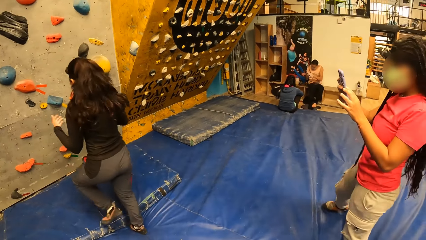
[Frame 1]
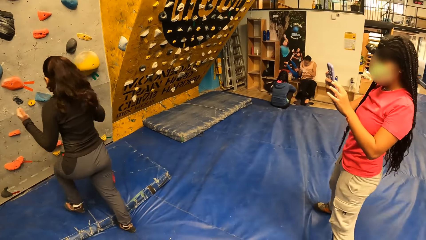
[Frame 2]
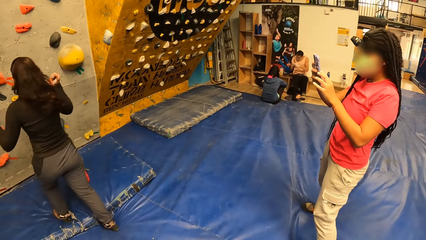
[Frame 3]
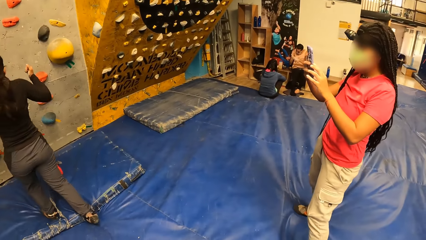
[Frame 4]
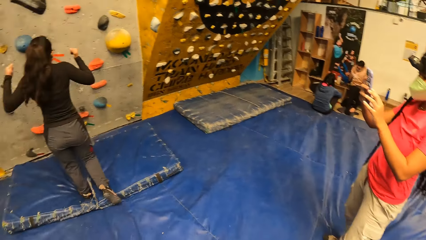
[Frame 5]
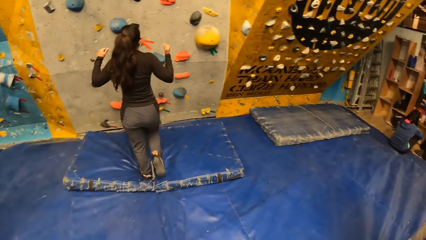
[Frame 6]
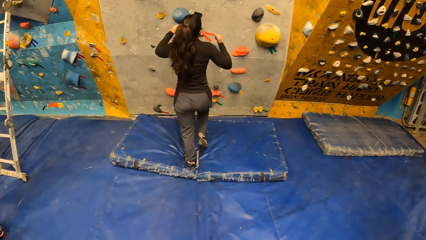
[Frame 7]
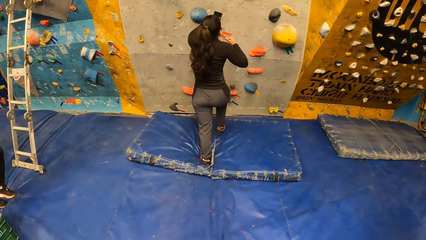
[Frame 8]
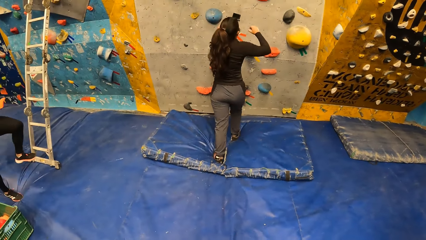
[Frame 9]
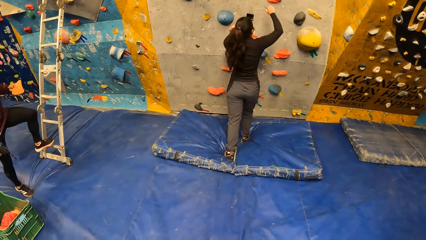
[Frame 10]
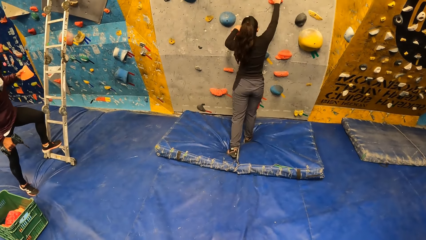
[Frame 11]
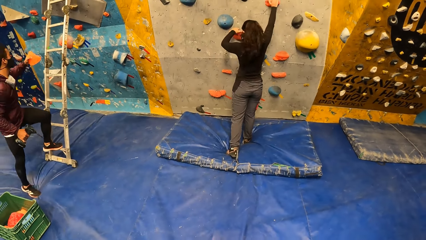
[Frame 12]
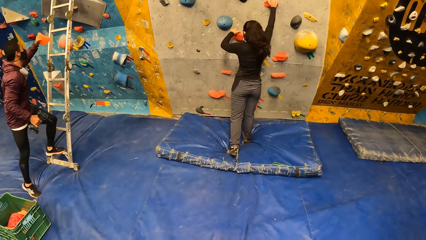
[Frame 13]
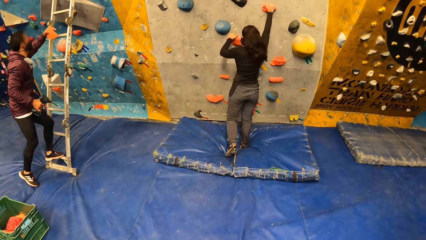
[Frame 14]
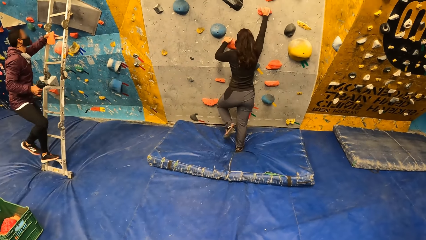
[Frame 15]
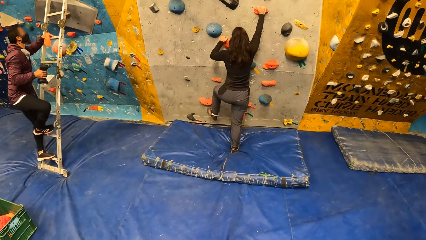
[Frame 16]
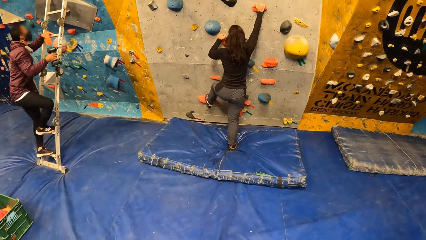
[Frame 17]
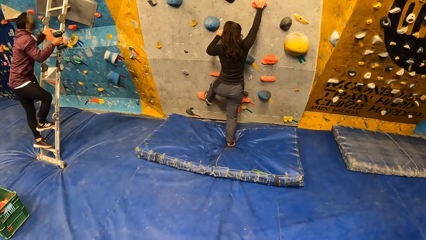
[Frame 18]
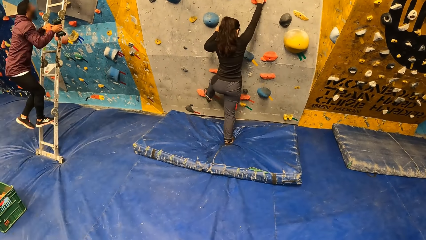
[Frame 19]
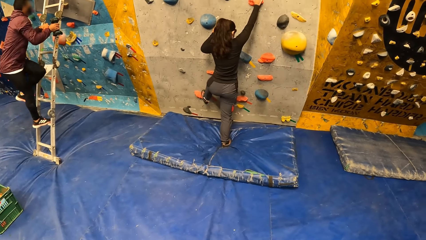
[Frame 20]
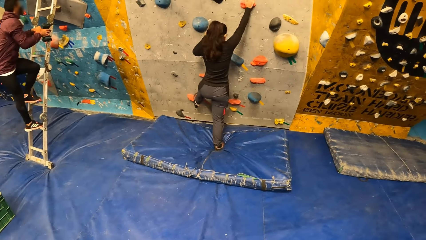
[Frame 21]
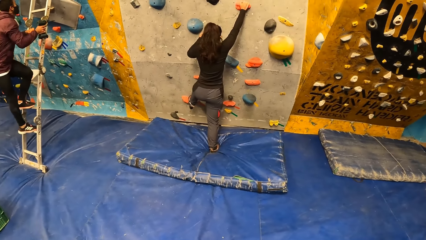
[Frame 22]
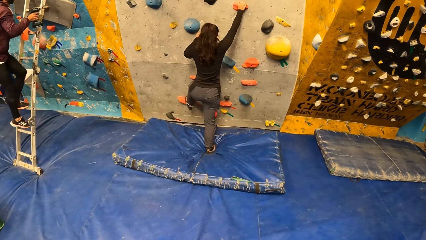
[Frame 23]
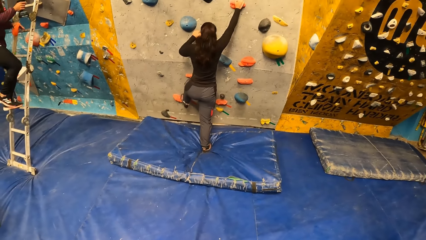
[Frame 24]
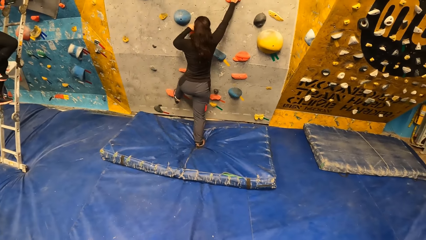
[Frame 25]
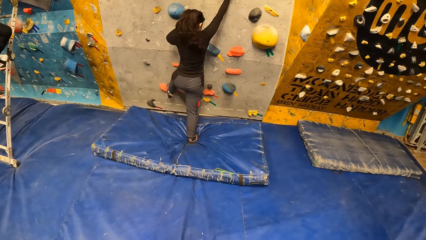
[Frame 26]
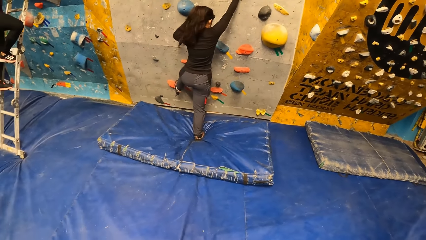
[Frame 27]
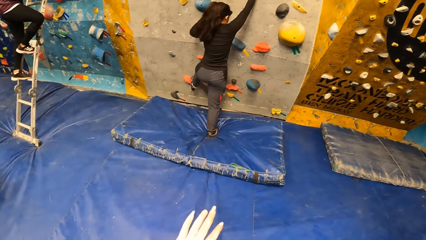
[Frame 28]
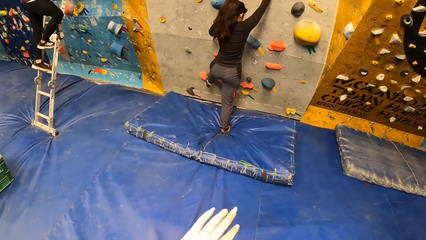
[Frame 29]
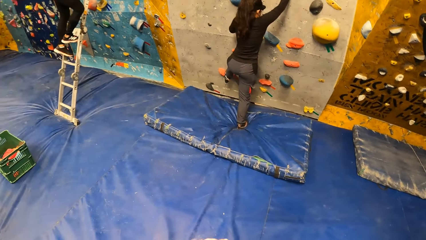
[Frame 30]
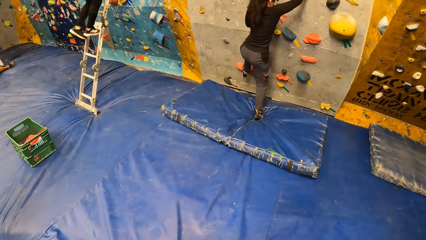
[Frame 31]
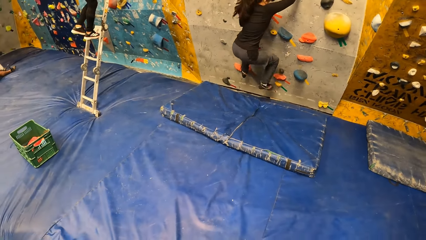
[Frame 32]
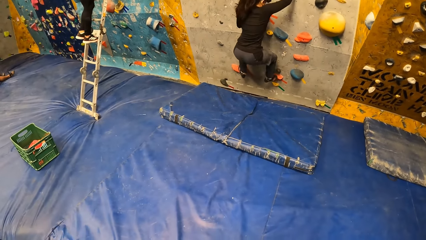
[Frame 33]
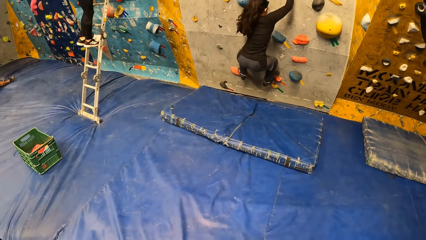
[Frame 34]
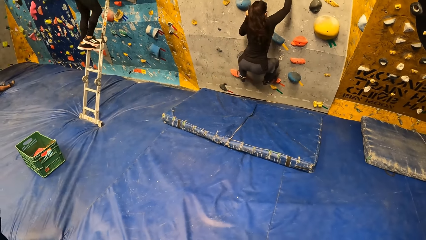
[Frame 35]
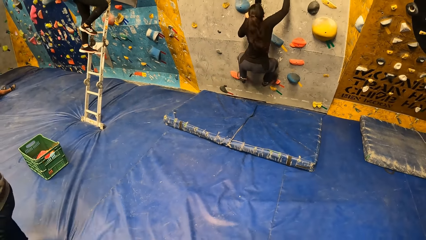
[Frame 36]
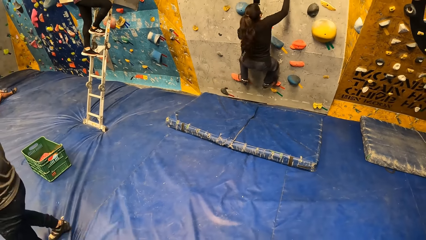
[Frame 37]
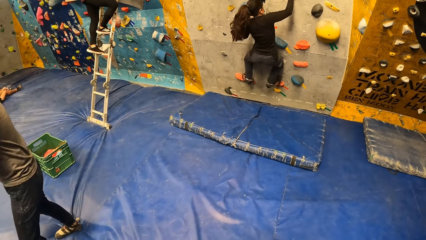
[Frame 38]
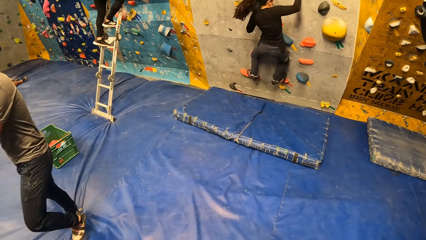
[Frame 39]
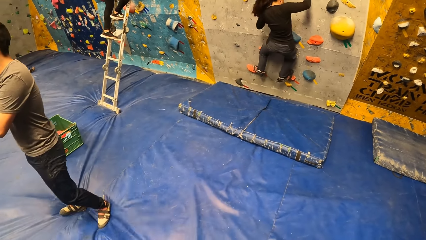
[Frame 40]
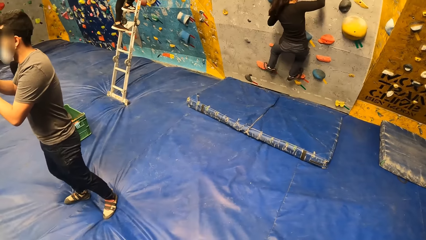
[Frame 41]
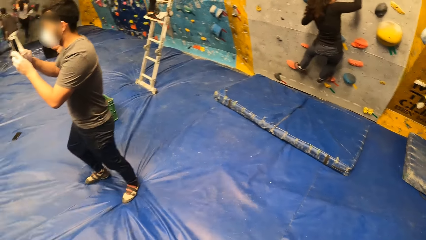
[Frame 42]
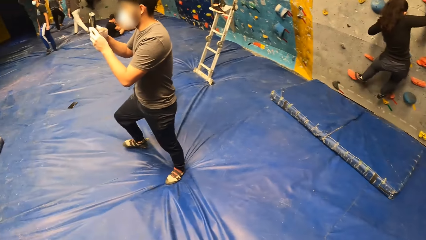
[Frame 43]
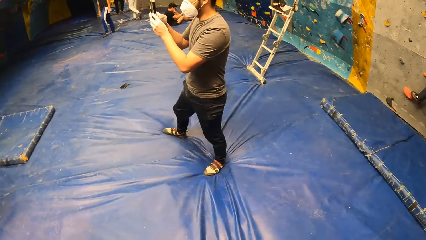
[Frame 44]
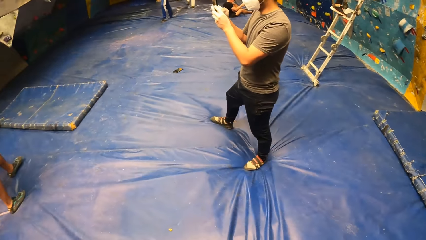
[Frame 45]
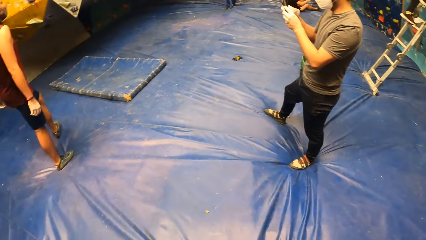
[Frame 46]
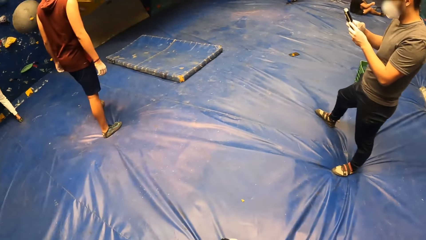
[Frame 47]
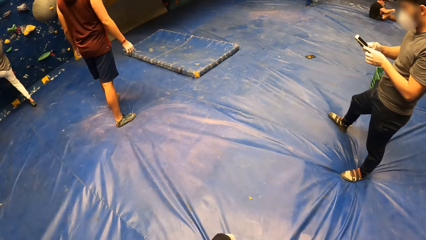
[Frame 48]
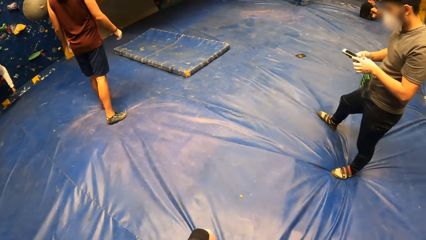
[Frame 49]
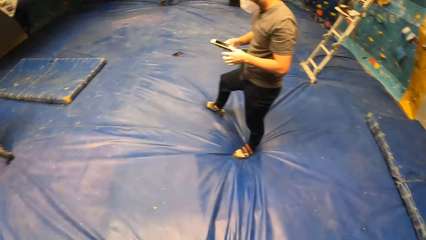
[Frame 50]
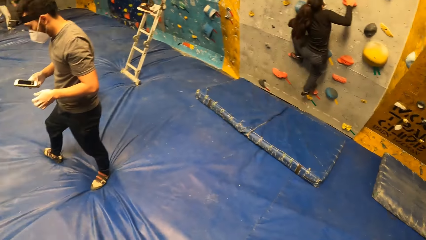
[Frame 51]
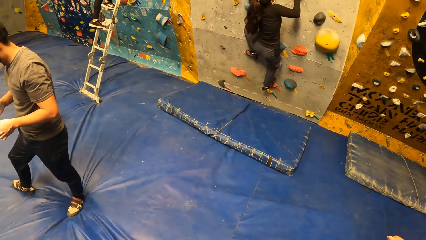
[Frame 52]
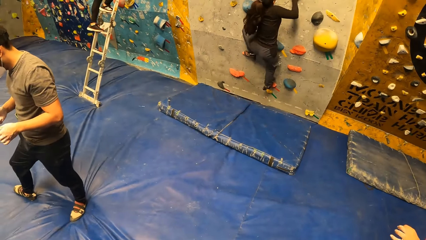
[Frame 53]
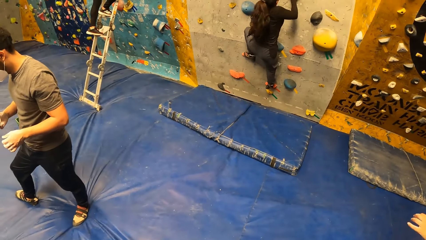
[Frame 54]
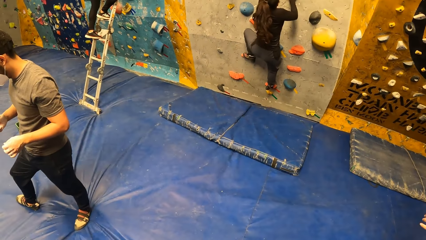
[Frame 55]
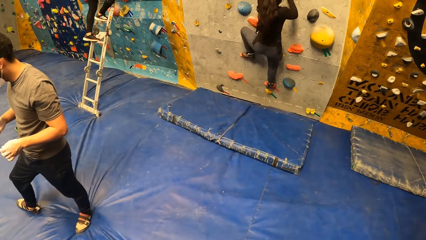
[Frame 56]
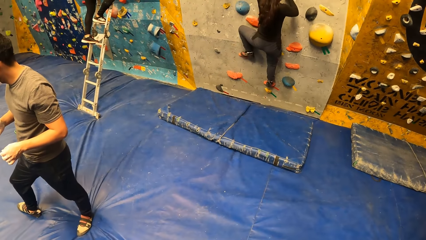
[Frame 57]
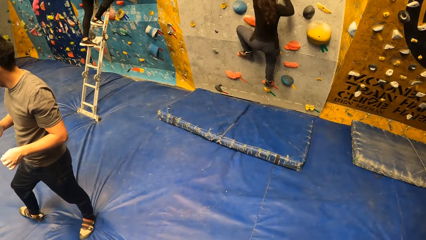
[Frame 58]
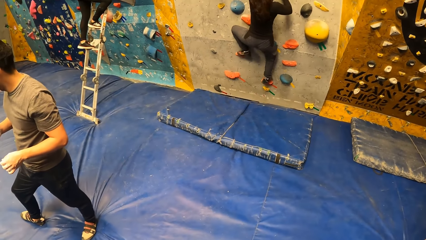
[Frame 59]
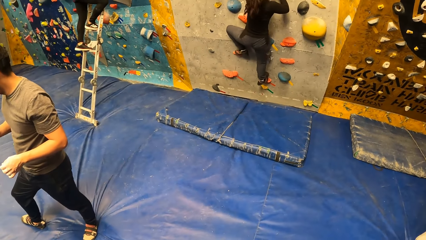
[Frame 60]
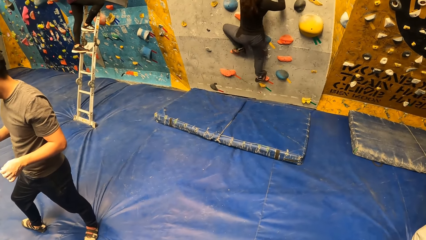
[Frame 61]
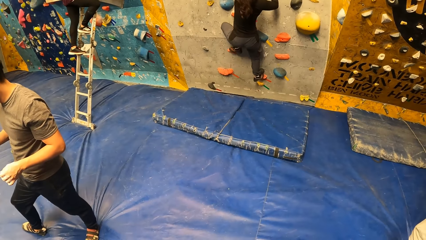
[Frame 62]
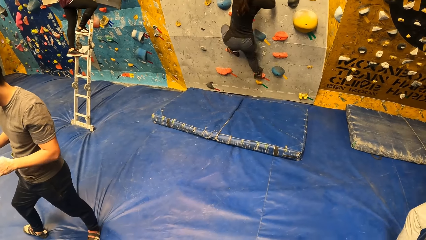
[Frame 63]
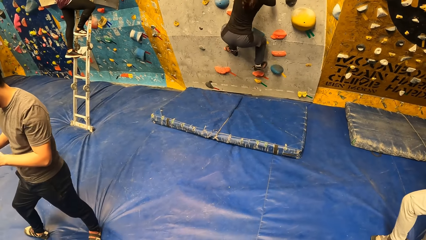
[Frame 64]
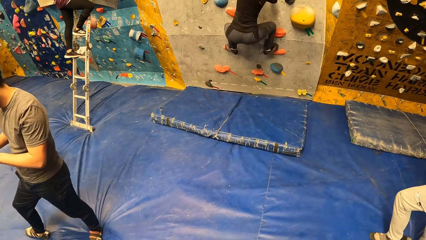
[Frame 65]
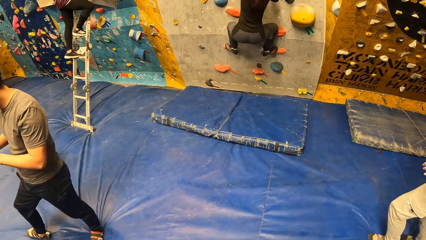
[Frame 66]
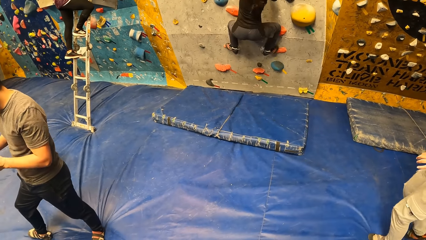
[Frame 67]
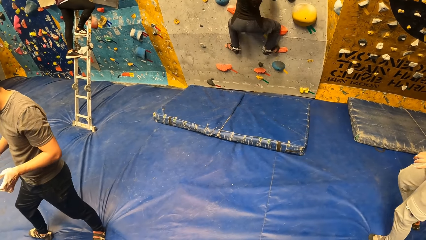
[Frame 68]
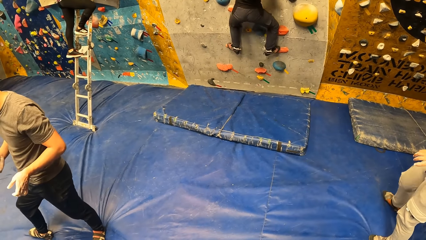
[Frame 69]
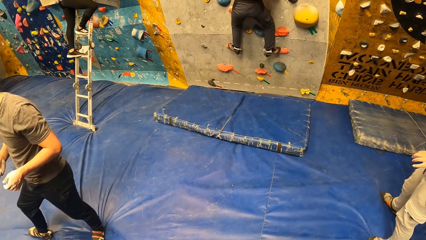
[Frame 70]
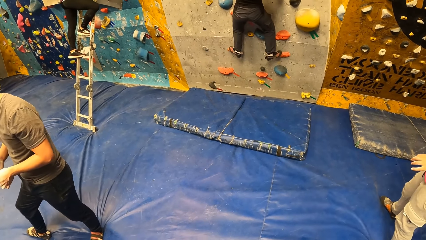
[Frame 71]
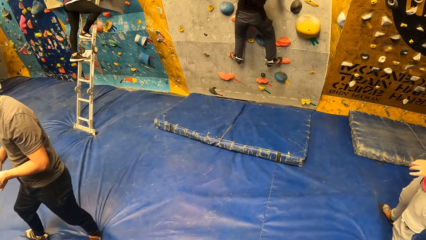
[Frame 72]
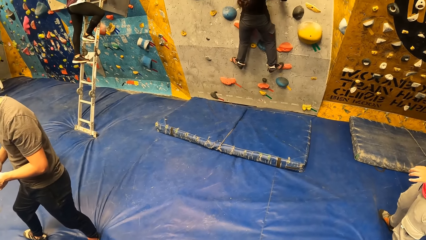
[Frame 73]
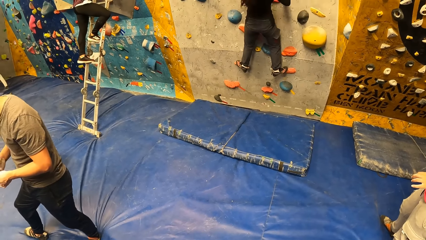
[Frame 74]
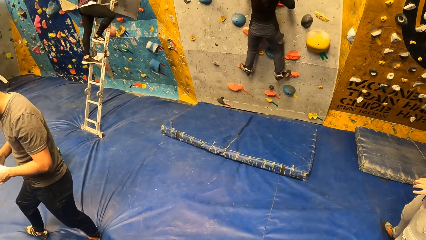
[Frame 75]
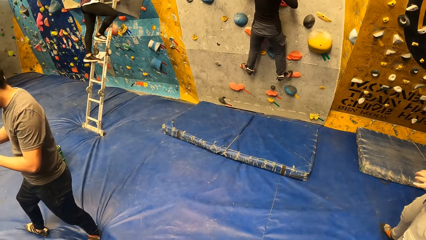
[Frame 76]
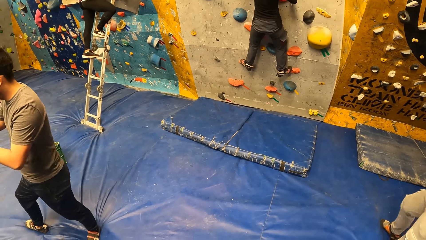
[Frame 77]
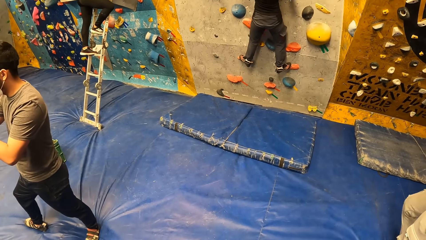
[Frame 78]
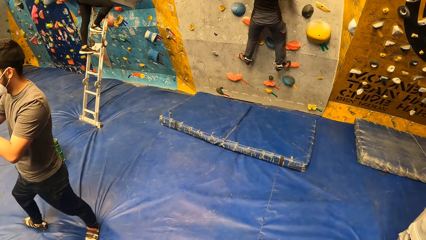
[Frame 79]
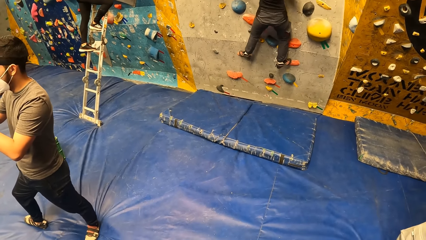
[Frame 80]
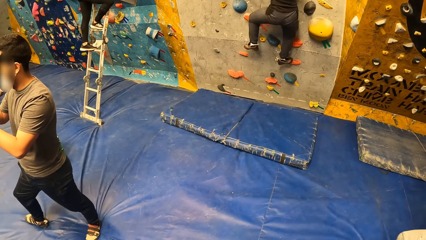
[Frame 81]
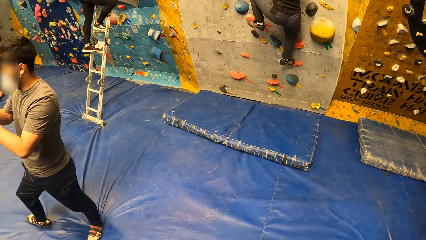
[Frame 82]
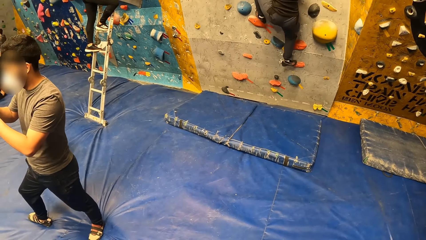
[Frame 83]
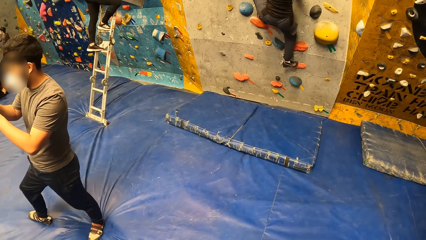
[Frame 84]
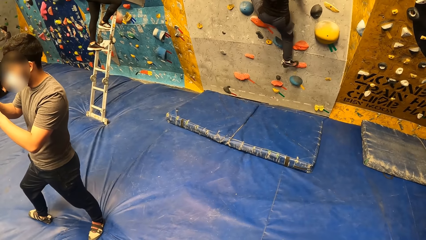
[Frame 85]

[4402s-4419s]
The man climbs up the ladder with a drilling machine in his right hand. The camera wearer looks around. The woman climbs a wall. Another man climbs a wall.
